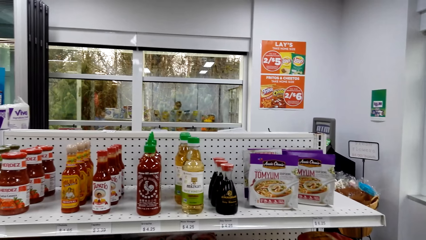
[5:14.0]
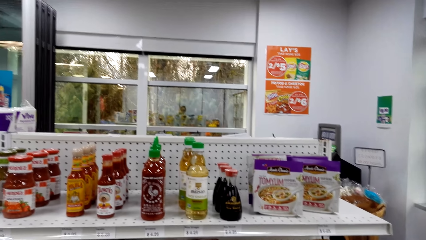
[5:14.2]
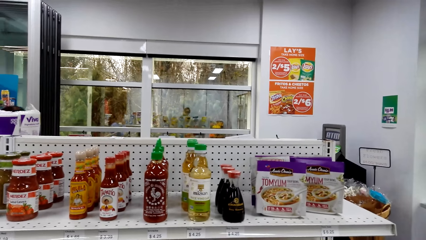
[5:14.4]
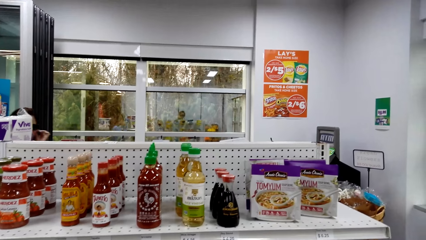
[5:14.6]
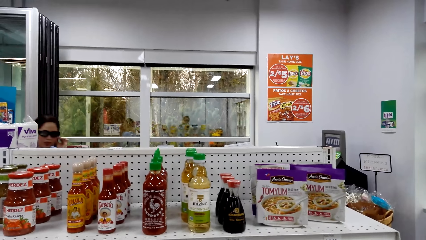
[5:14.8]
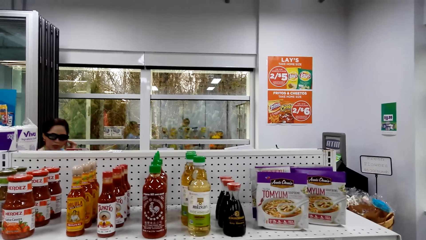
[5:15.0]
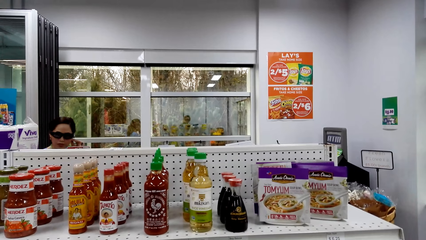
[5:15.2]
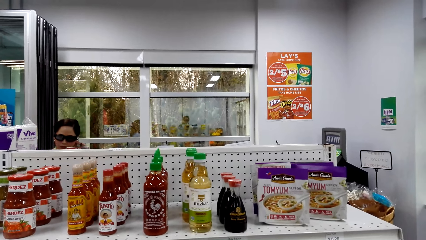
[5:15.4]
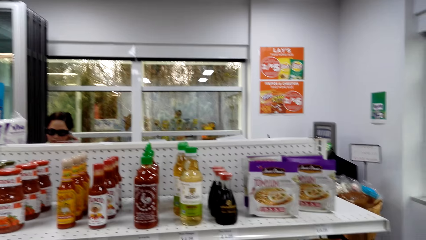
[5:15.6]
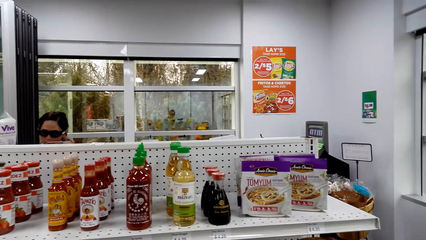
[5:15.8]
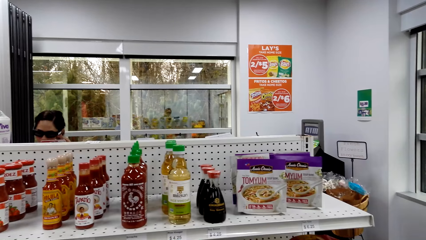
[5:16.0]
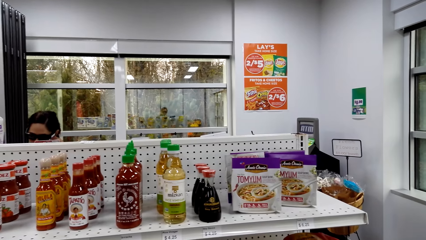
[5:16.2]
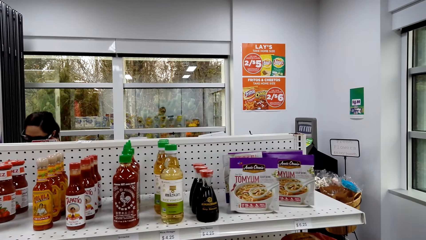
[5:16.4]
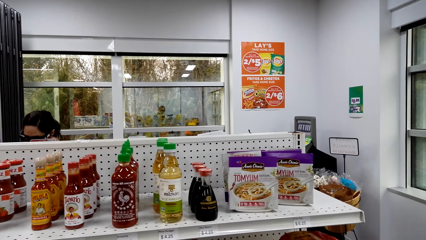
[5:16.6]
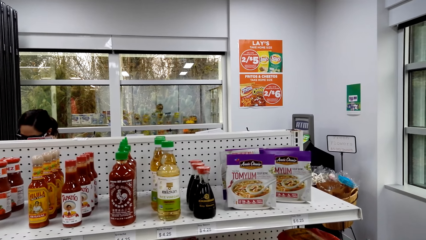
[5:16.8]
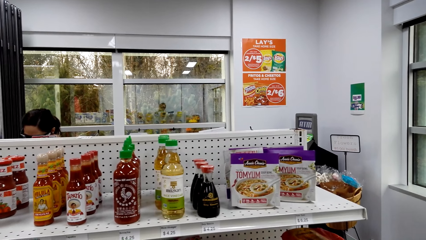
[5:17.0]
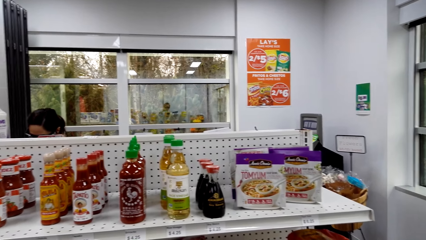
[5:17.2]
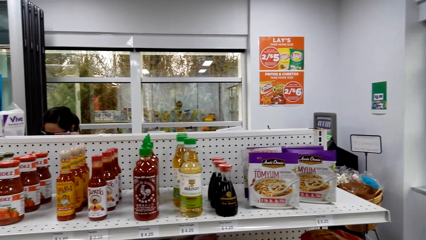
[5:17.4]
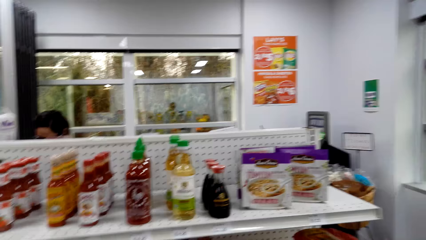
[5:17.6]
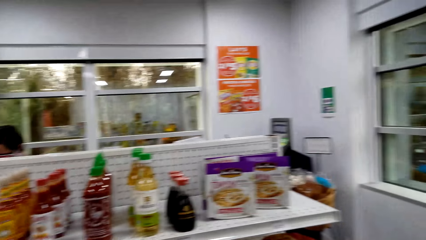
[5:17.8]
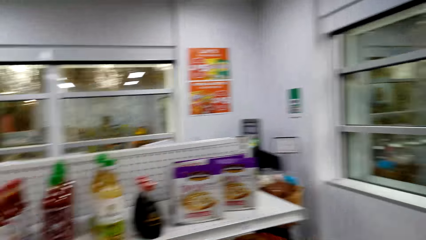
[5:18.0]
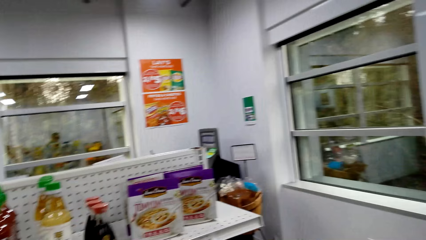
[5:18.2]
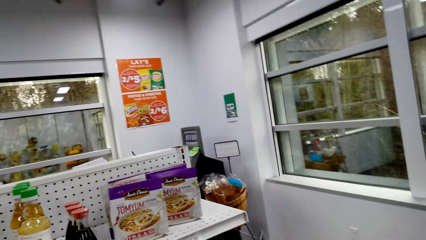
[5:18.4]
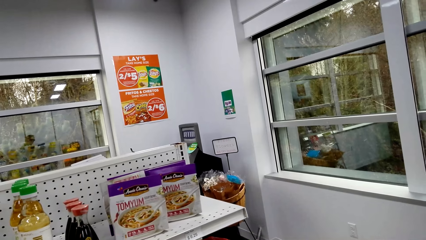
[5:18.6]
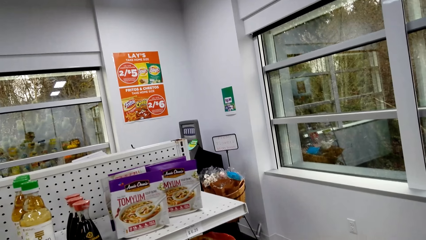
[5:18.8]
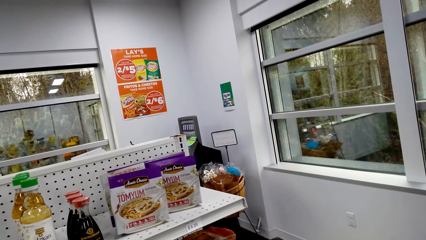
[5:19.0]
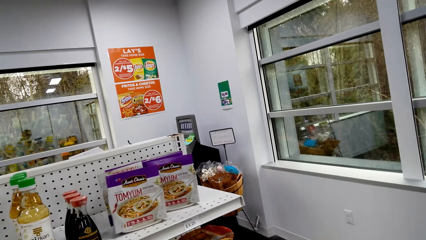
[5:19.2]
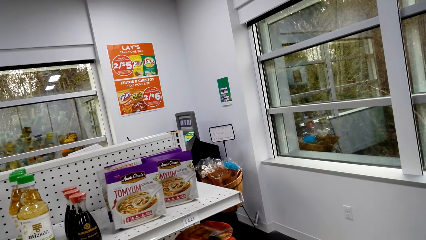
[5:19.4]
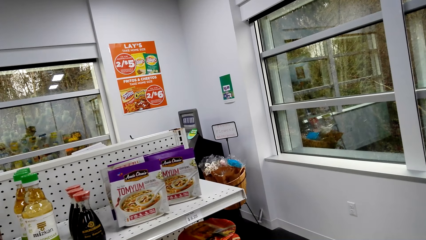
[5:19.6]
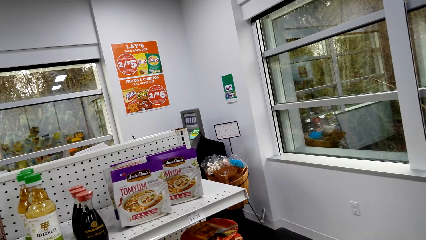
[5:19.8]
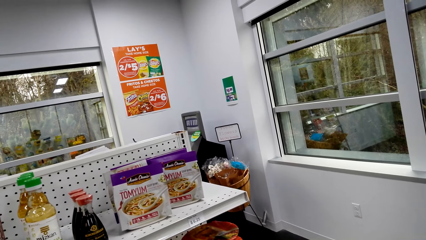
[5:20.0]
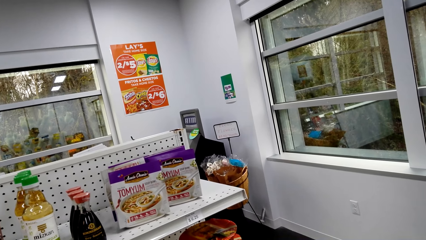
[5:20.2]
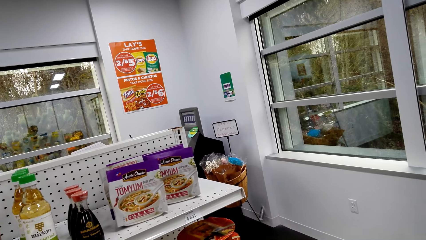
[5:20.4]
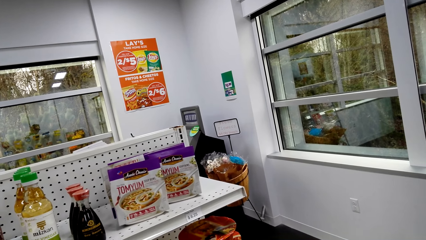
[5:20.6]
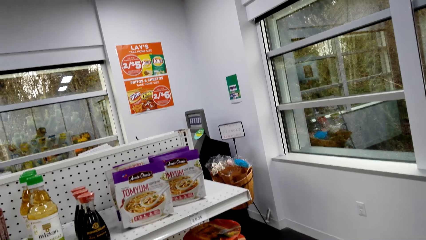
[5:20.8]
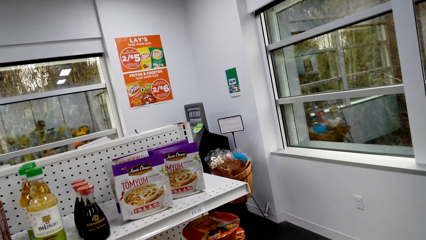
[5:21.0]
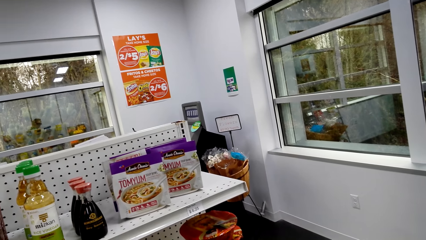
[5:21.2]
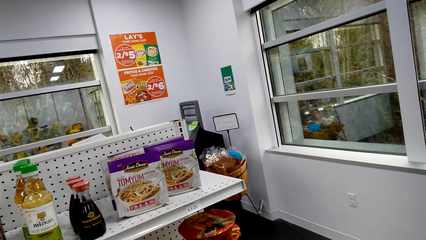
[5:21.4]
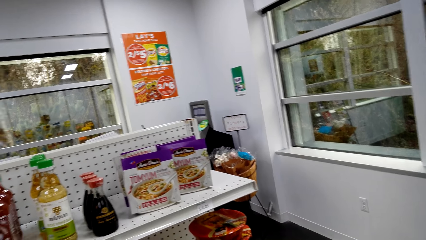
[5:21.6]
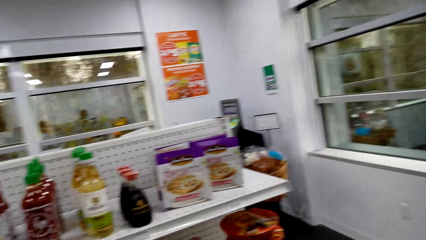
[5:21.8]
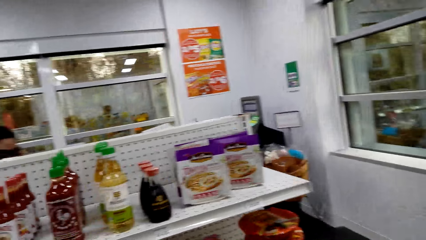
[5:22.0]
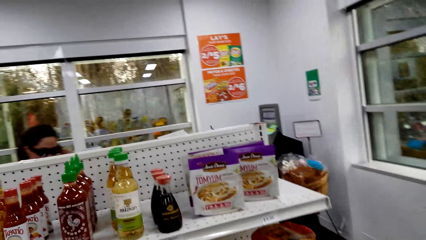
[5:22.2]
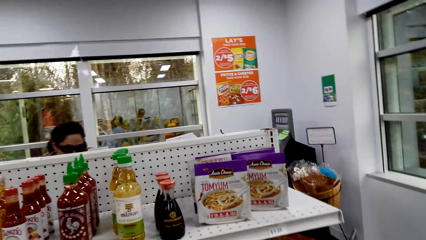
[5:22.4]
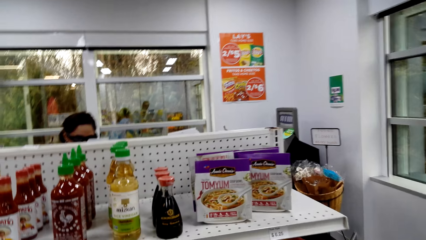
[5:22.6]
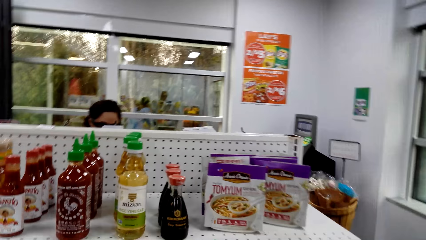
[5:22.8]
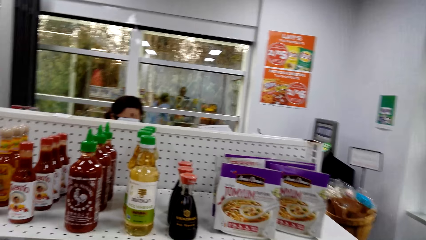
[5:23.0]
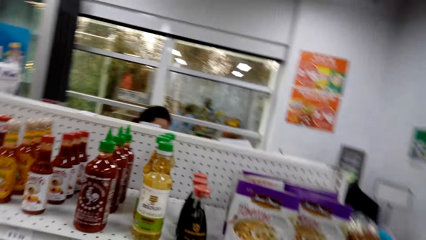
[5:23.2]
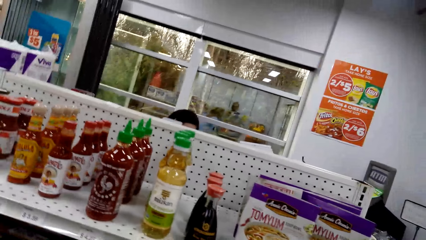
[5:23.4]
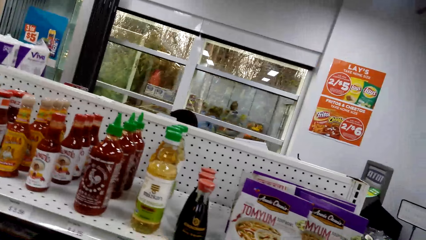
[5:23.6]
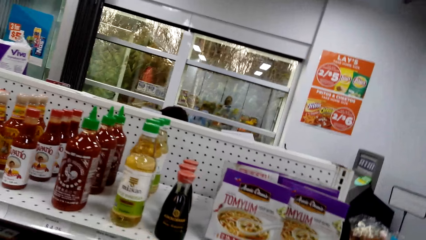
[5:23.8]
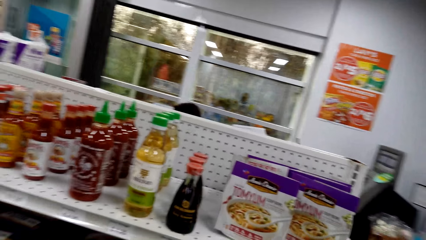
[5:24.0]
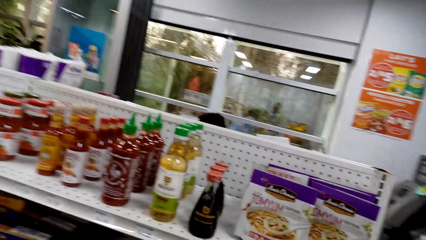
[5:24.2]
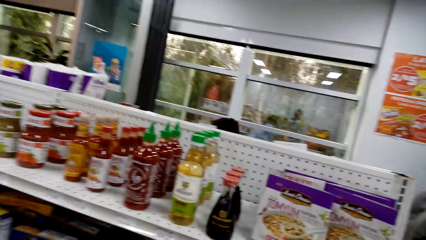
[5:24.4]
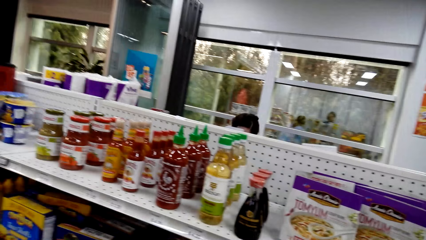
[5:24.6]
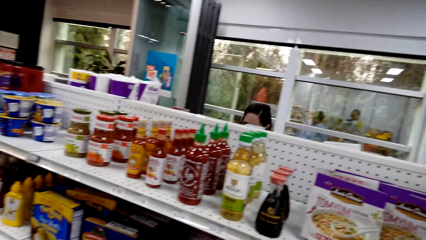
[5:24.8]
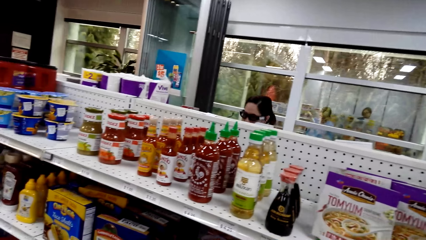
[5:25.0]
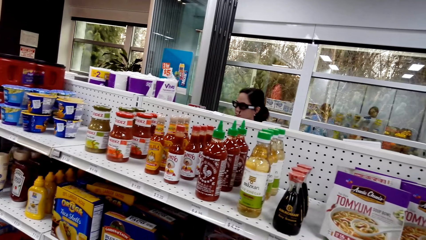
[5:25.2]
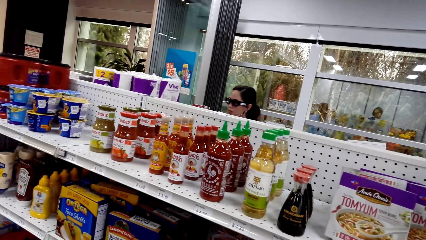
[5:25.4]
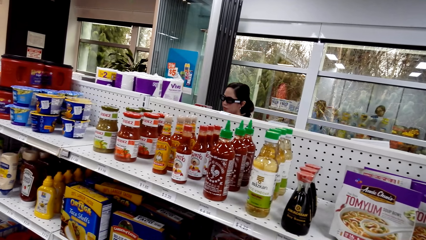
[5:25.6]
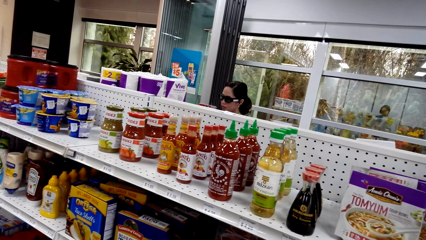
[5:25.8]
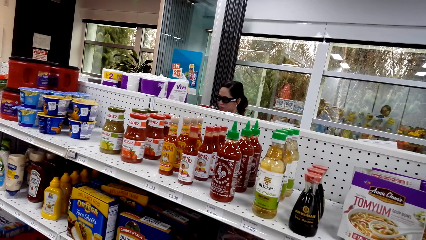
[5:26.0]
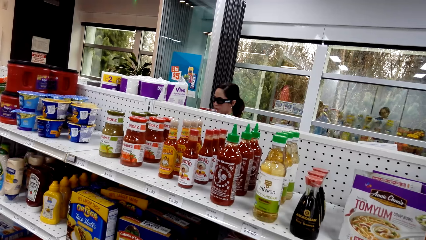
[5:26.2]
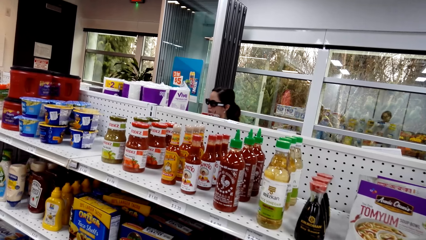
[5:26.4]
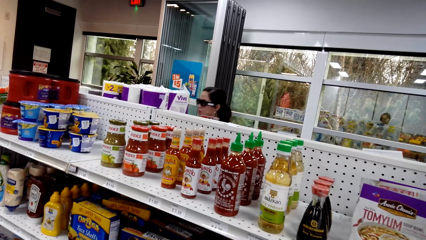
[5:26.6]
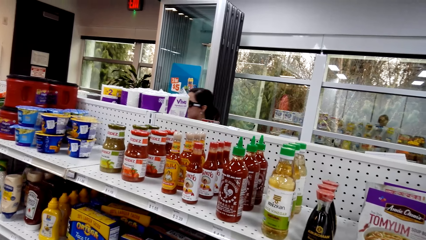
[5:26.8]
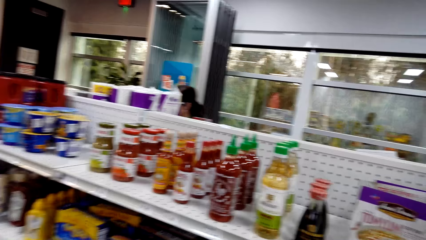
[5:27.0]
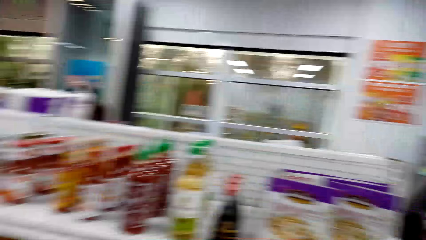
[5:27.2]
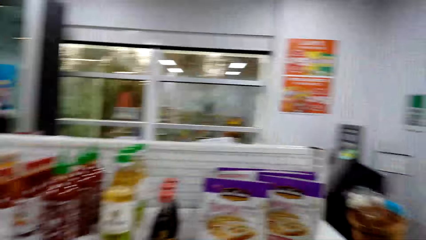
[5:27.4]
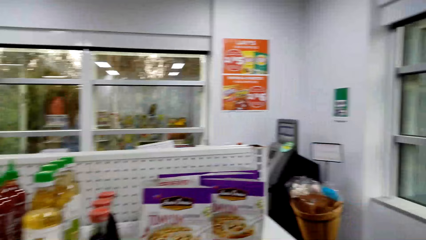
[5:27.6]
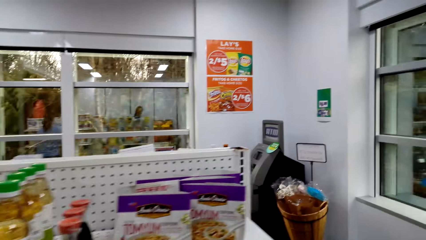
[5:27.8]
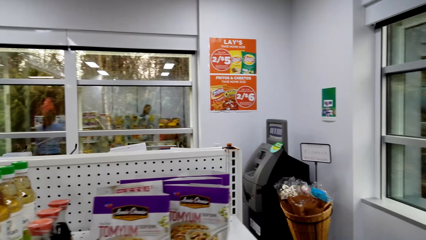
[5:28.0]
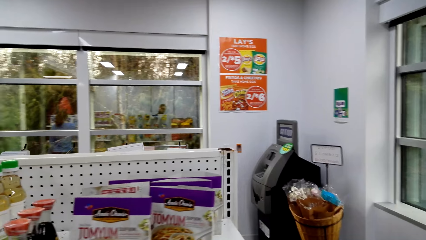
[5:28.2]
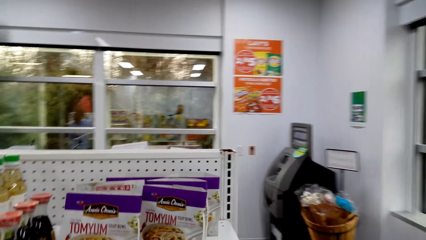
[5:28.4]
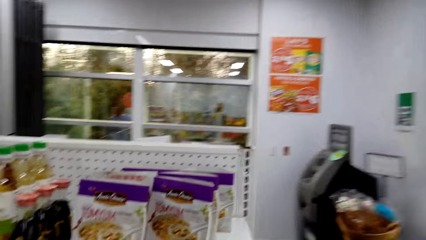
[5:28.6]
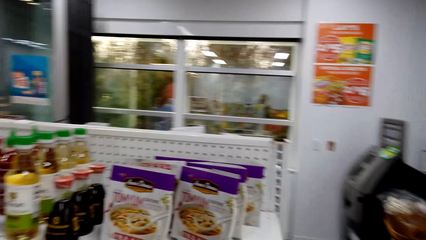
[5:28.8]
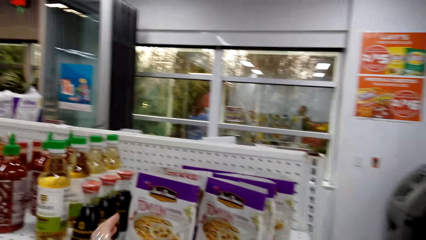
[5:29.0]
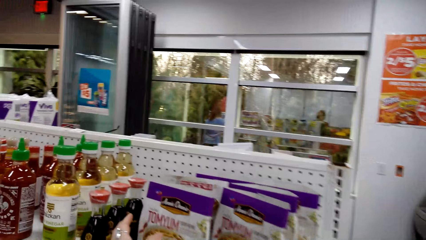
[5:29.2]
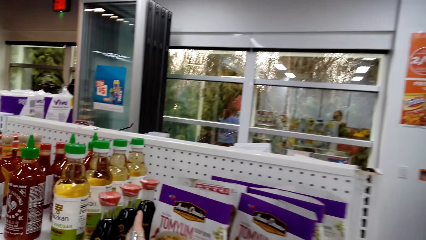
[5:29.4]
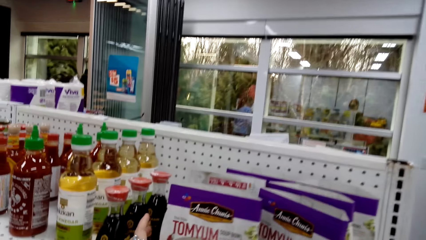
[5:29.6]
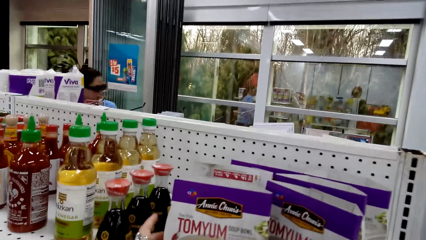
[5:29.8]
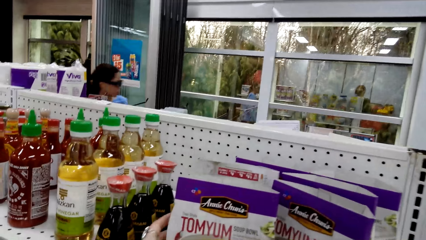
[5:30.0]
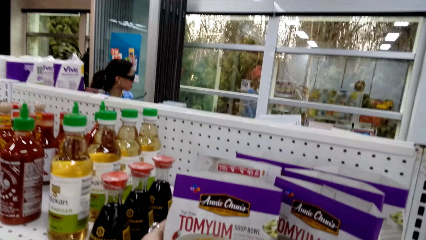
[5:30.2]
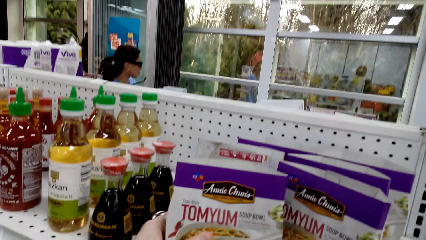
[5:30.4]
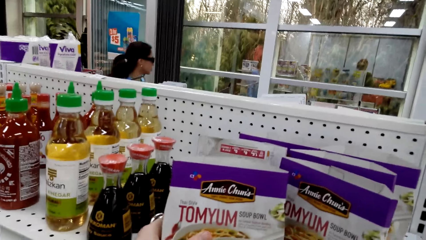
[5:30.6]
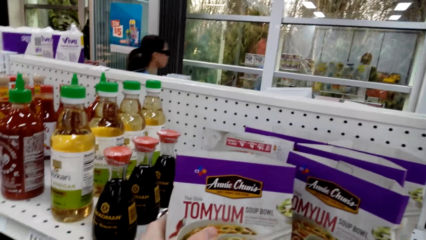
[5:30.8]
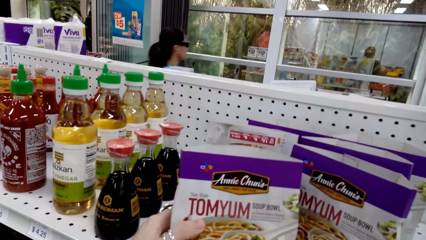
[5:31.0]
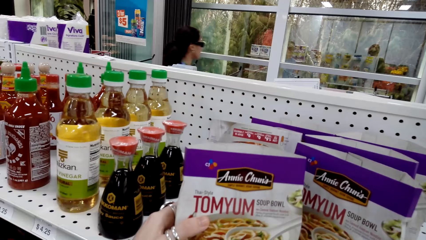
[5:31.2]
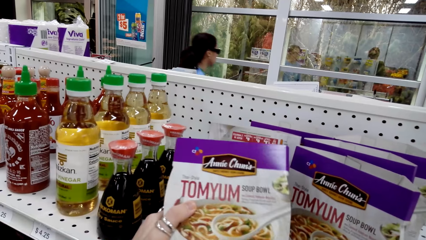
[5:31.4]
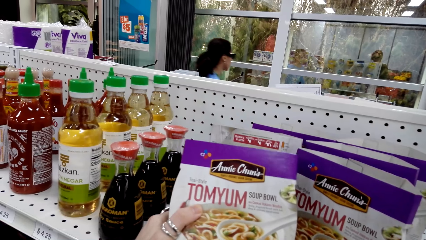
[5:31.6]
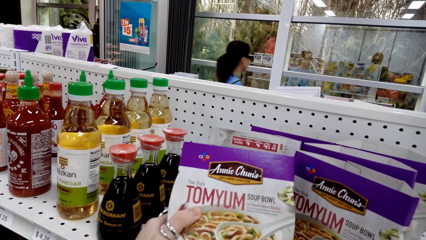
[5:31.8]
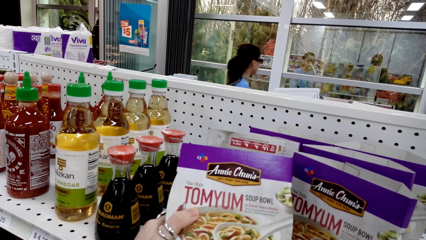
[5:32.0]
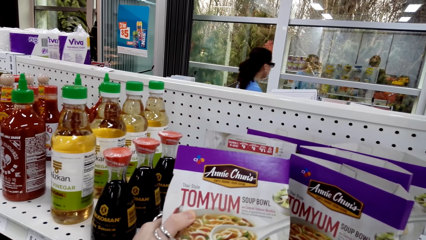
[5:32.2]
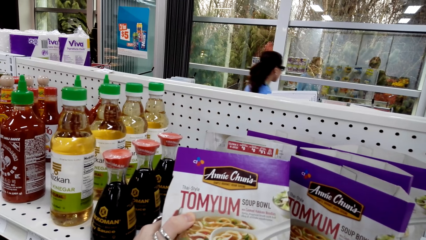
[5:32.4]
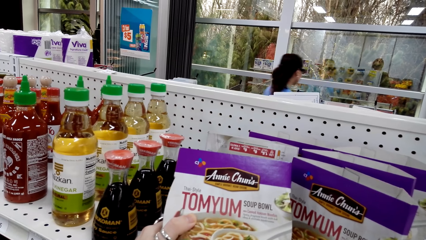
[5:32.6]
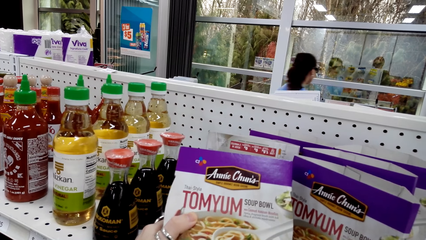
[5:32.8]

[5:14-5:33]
A person walks around the store. The person touches her ear. The camera wearer holds a packet of noodles on the shelf with his hand. He looks at some tomyum snacks.
